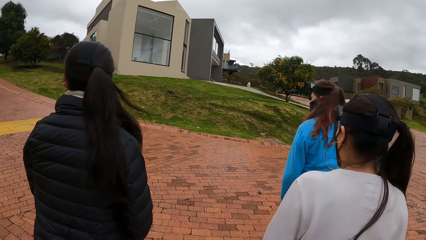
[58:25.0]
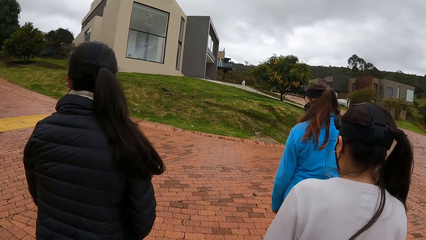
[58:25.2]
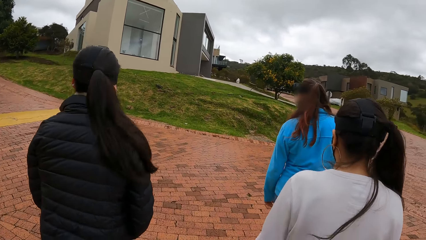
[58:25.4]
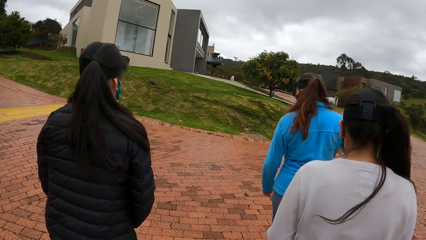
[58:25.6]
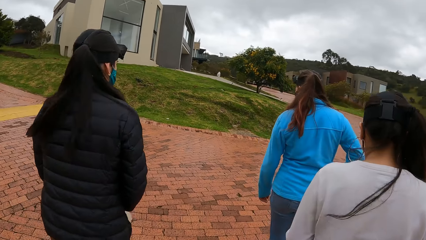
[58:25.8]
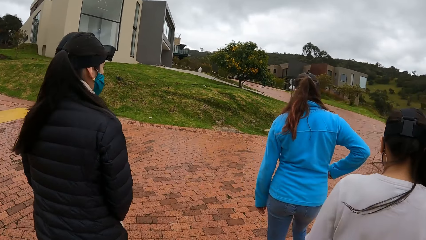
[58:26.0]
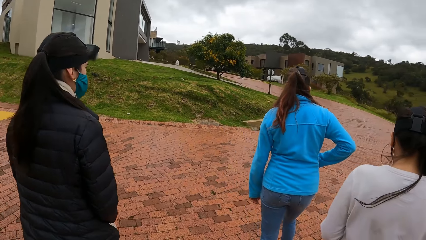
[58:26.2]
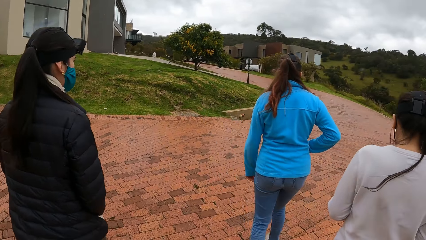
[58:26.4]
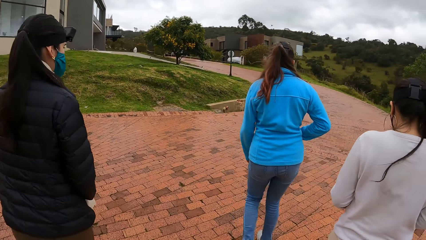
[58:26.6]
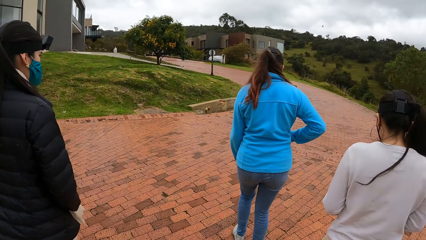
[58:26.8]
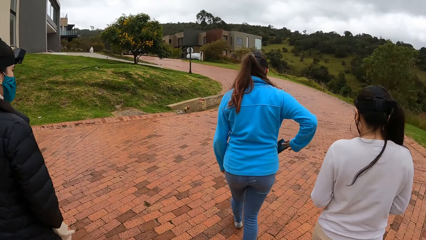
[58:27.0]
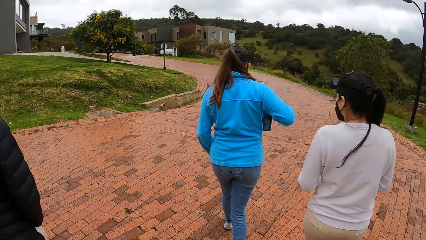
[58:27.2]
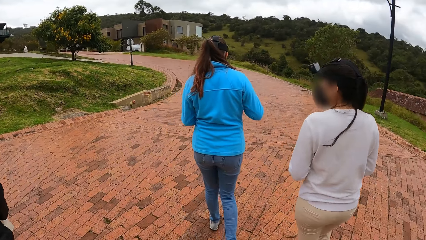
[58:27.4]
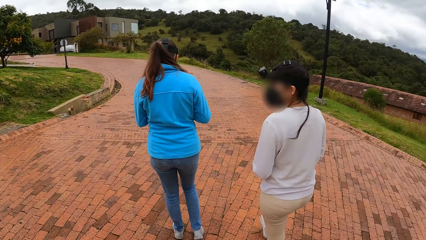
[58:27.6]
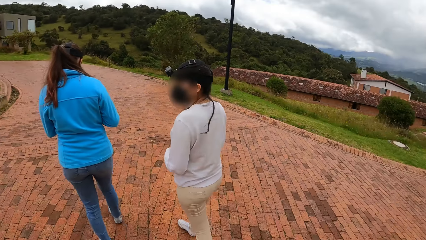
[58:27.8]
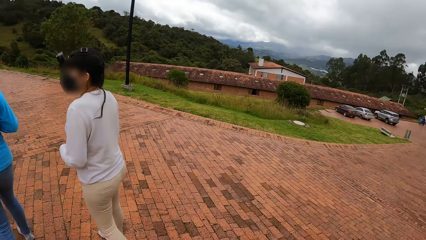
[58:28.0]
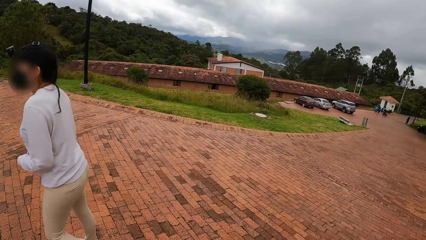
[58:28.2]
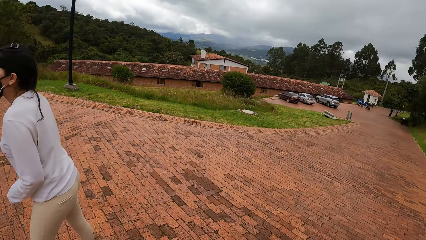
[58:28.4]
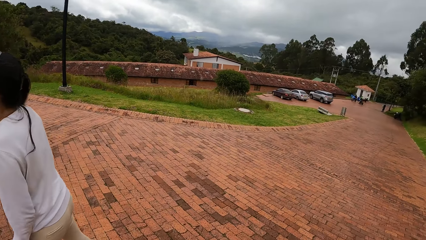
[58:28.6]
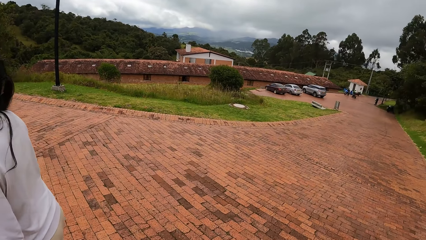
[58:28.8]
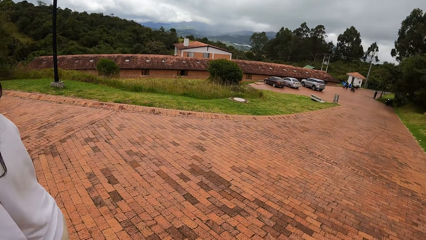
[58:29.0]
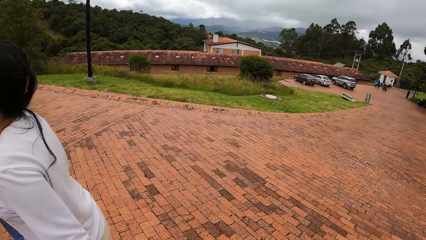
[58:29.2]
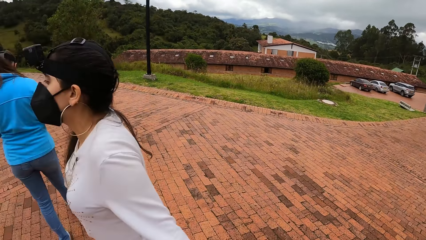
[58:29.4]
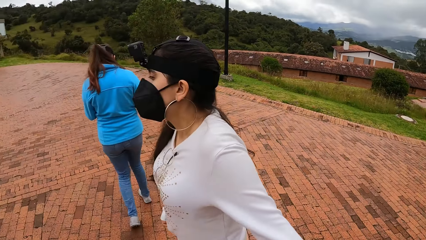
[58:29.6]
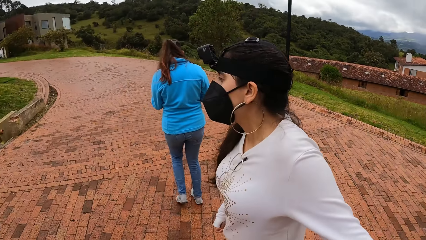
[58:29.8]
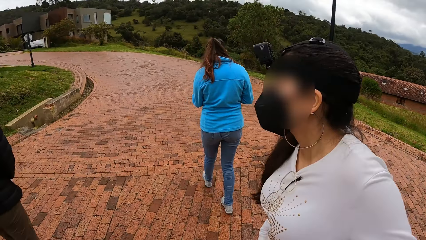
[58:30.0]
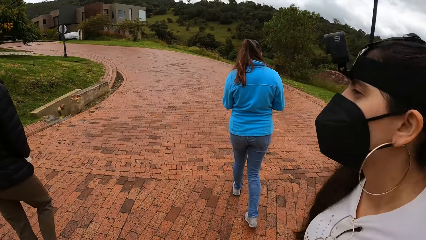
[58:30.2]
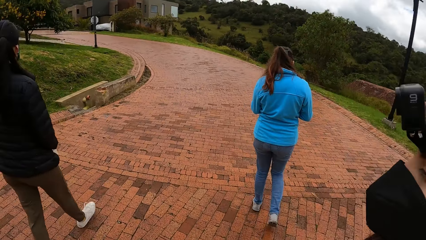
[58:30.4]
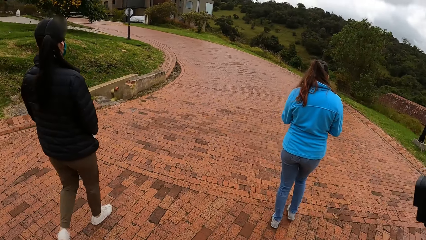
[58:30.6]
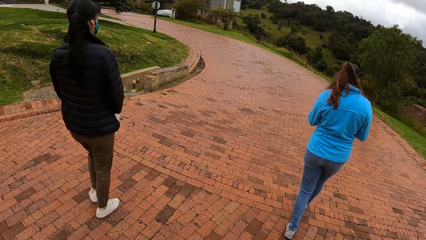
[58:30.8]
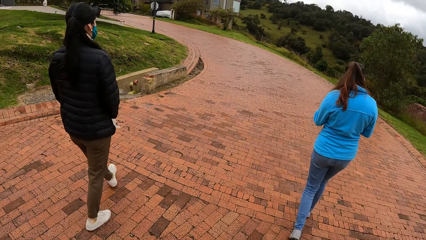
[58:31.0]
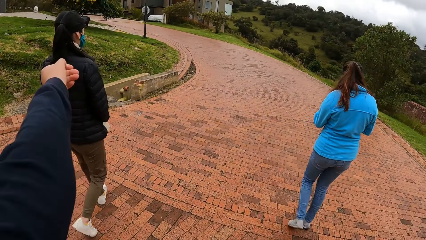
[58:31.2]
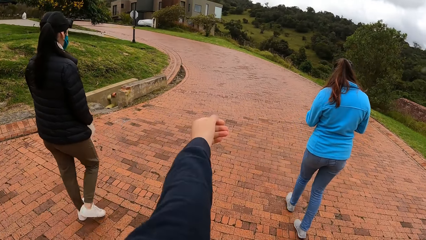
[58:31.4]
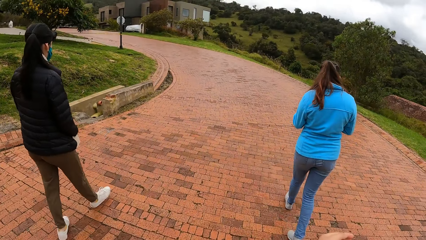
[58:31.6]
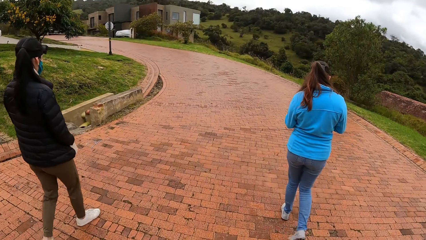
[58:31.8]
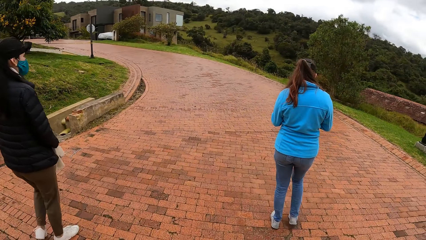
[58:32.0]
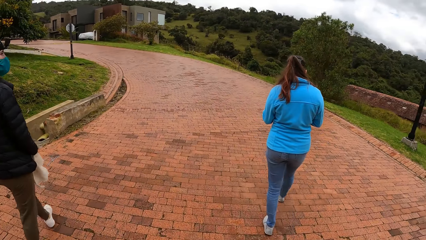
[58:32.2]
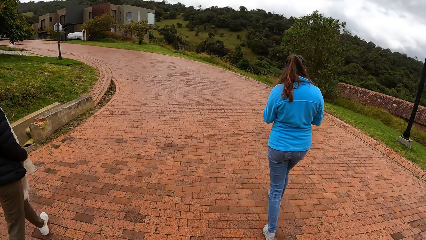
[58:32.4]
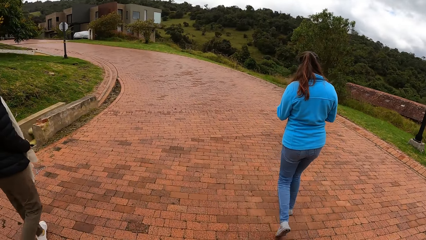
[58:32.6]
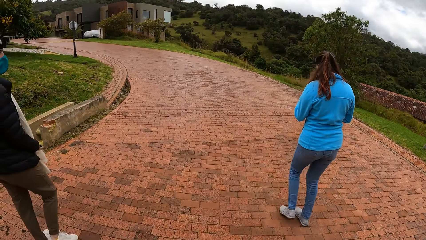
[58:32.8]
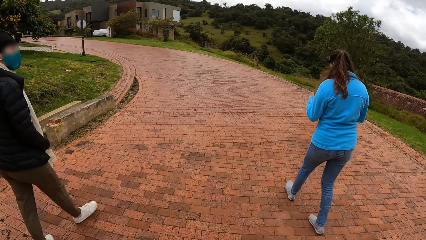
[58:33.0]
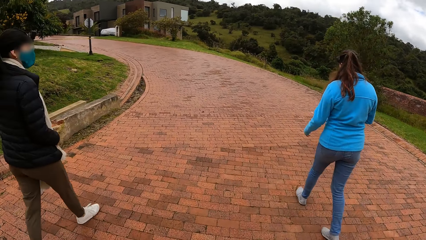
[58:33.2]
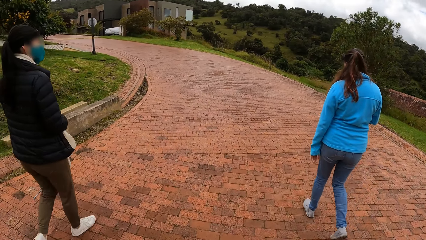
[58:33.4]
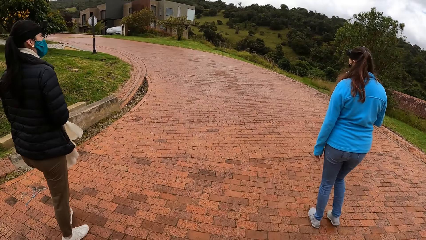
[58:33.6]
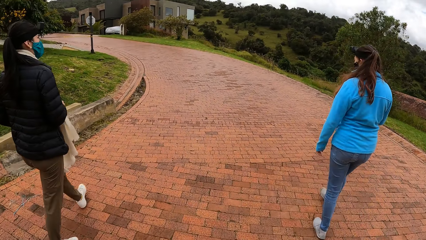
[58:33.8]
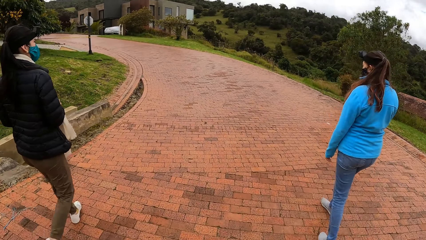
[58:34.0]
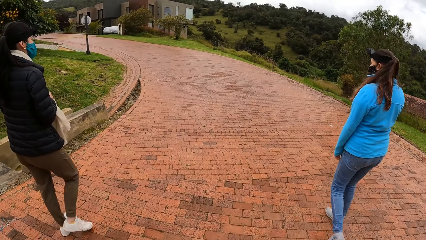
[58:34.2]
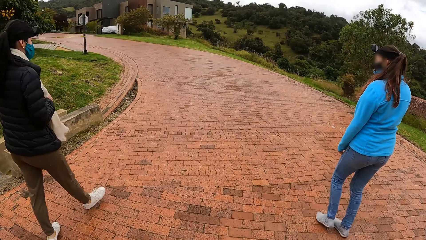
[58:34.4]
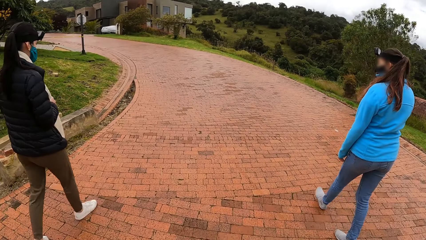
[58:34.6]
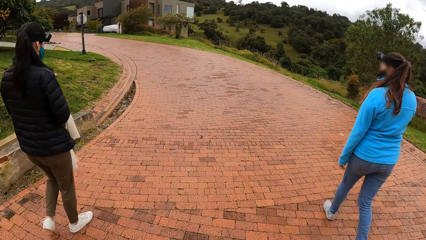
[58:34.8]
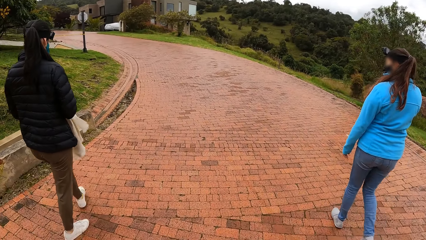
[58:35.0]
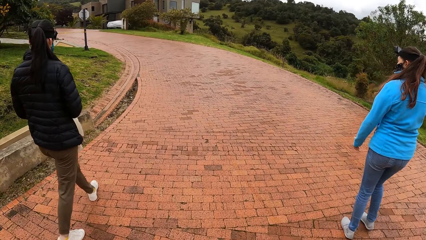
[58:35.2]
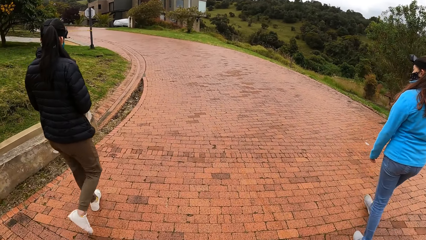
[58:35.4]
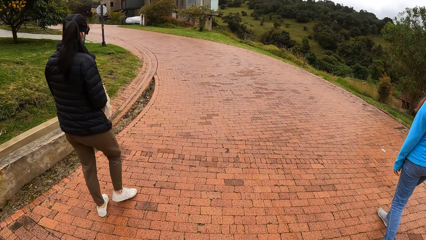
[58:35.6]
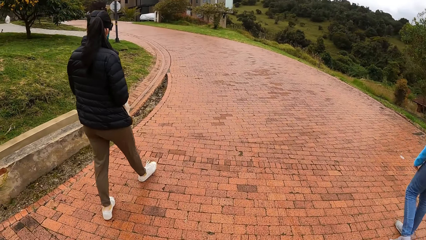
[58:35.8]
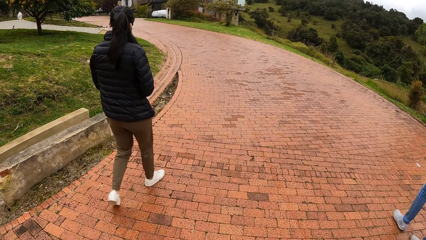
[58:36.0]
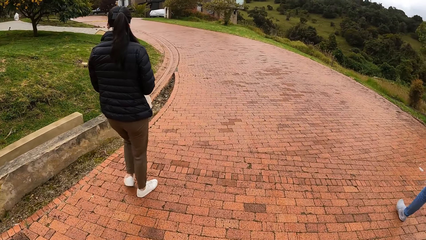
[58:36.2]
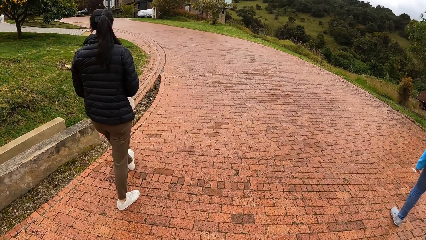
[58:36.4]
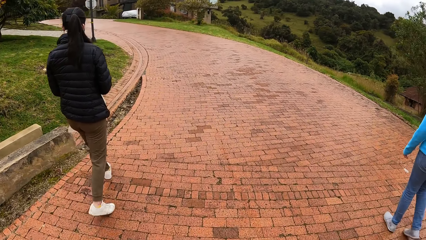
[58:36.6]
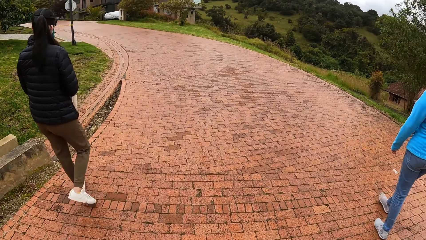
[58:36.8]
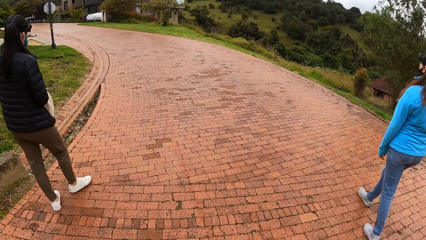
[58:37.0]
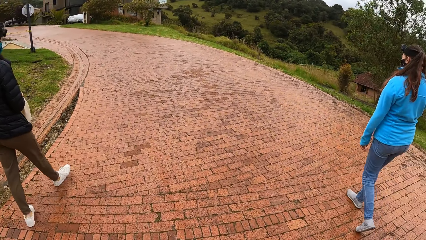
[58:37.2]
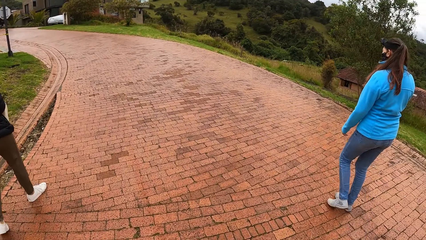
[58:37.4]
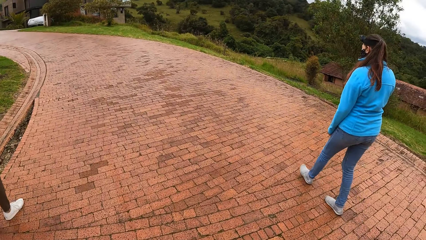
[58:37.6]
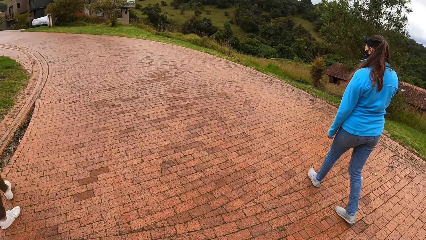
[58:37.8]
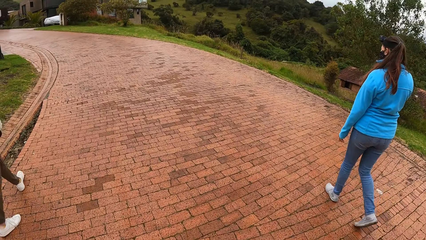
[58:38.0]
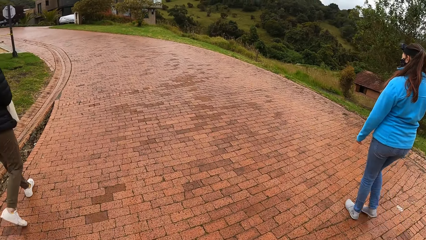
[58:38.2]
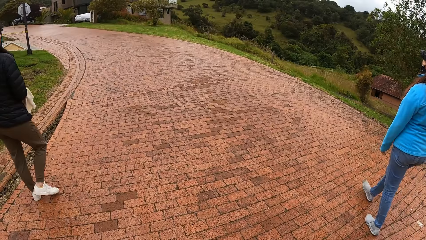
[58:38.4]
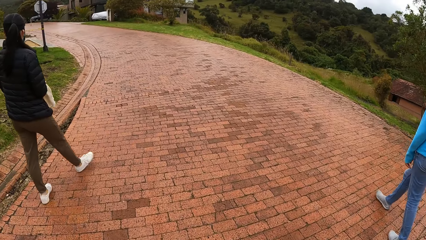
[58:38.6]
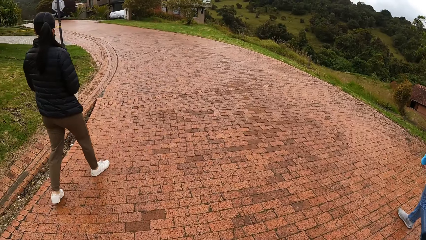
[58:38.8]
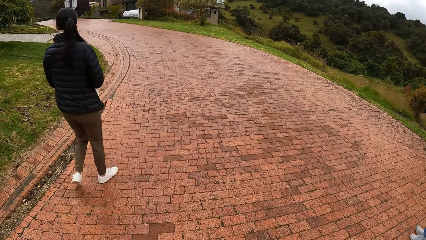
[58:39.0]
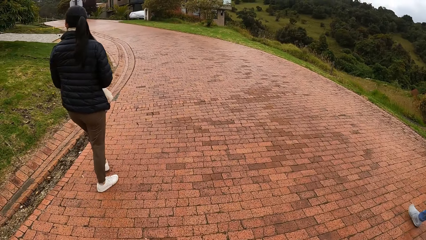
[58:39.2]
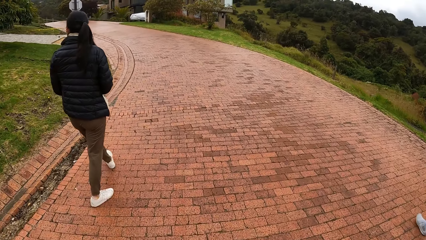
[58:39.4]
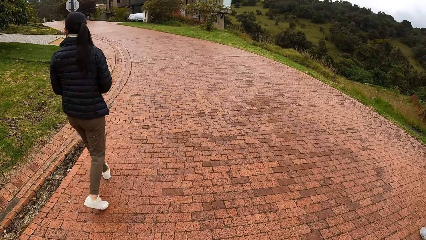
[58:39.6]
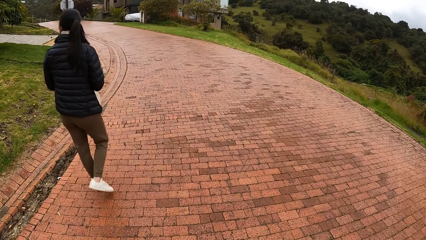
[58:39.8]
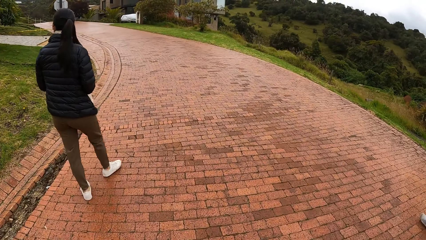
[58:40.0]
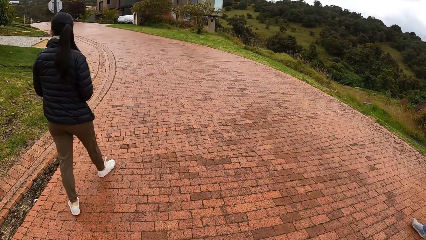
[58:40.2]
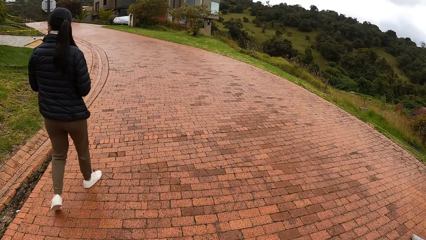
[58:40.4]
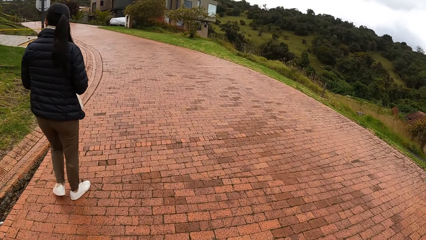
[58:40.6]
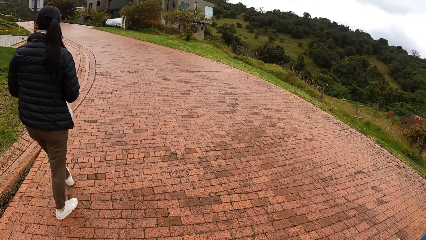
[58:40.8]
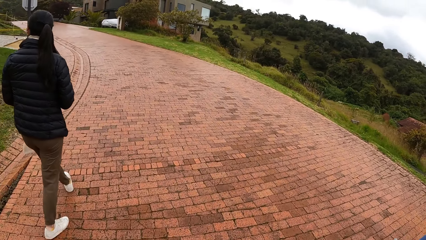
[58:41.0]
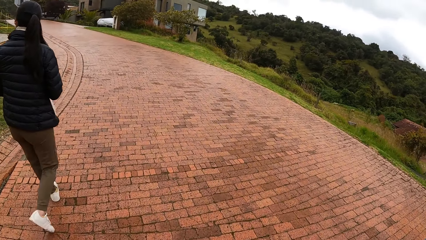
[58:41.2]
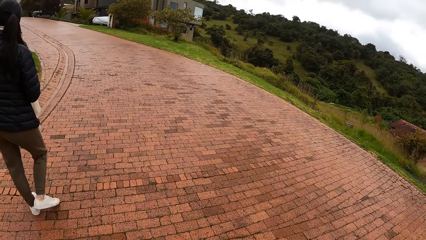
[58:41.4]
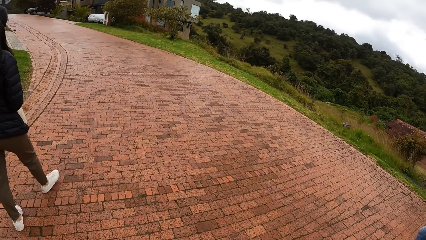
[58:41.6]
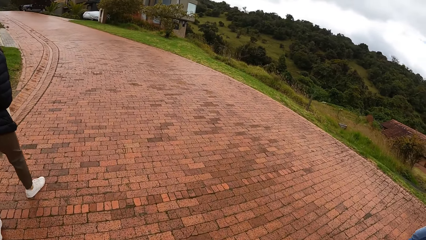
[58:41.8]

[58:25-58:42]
A woman picks up a phone from her right sweater pocket with her right hand. The camera wearer looks around. They walk on the road.
